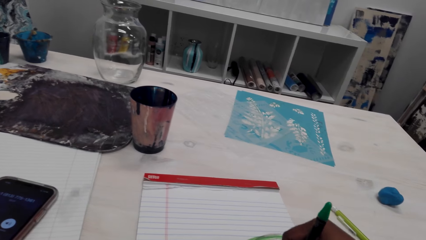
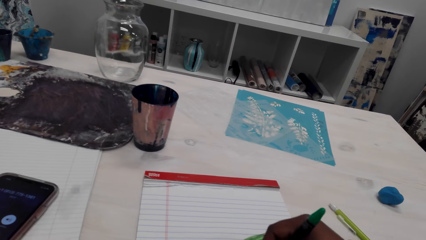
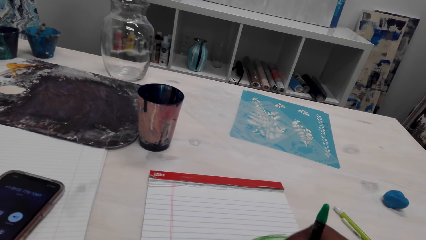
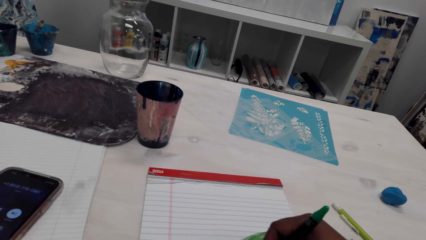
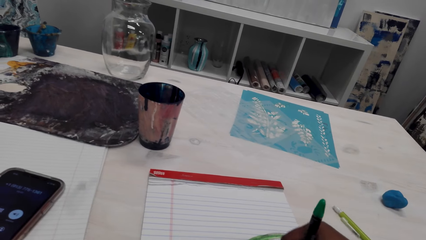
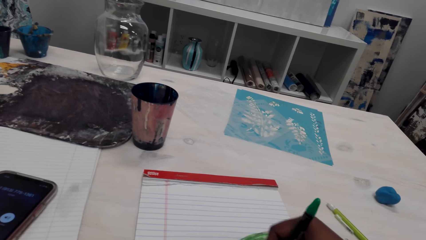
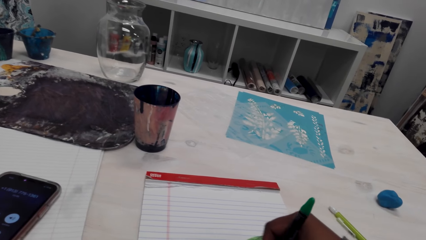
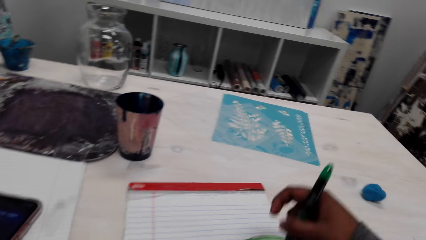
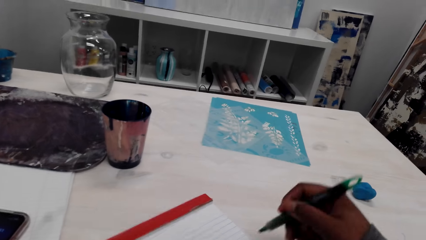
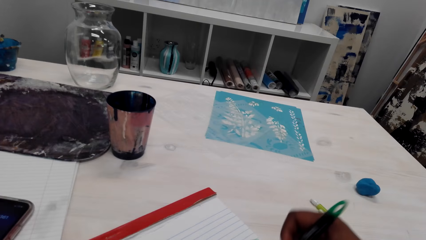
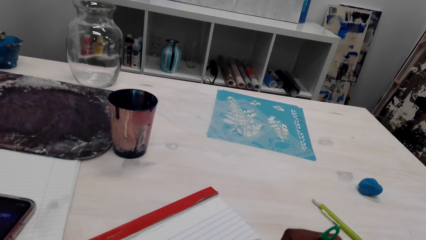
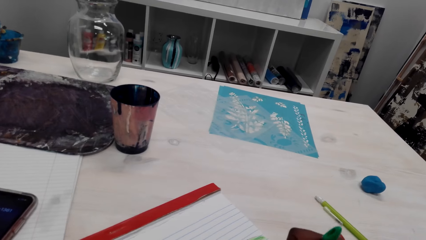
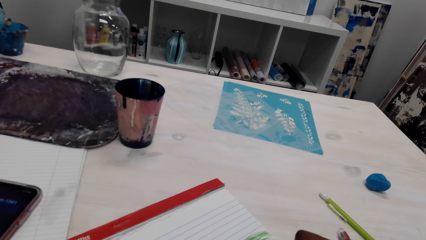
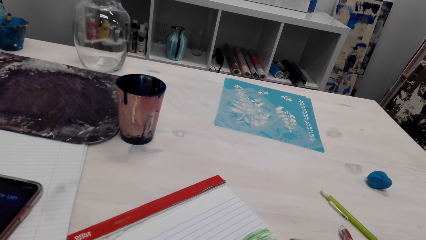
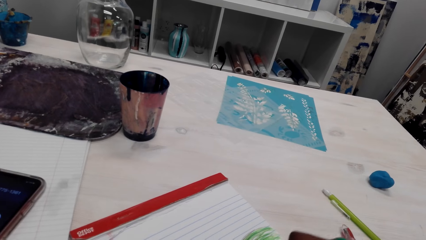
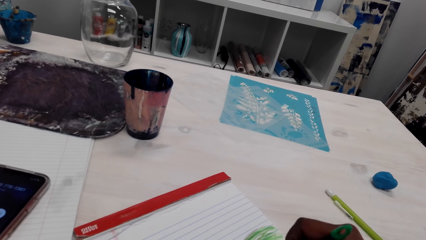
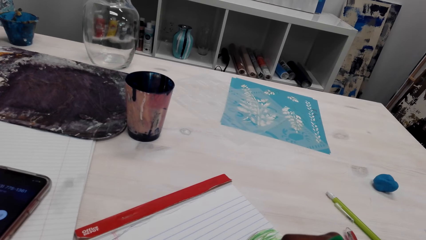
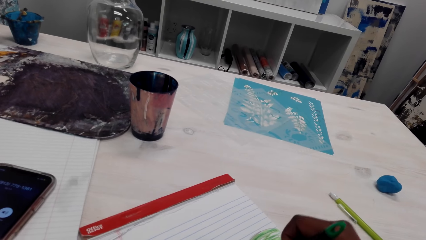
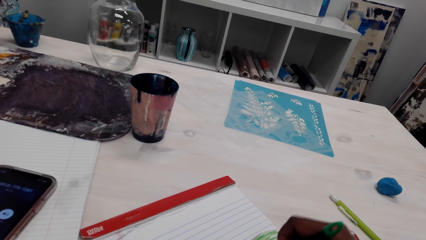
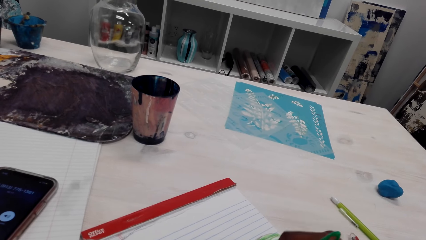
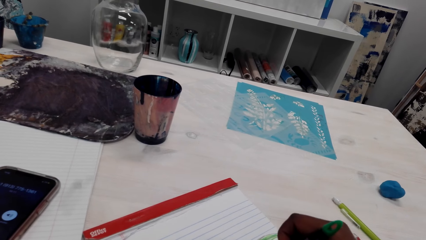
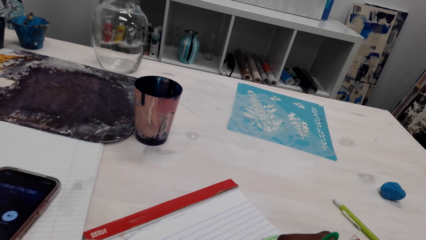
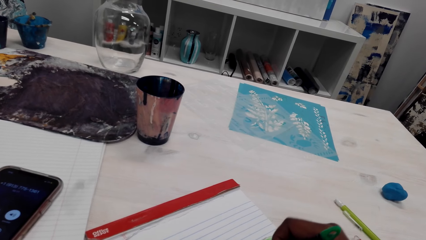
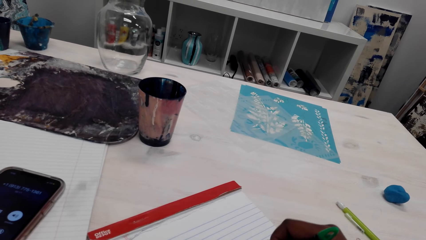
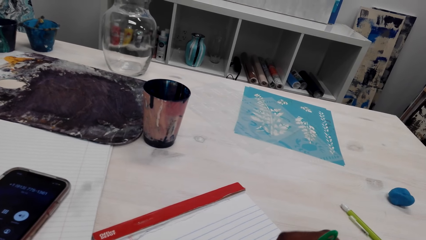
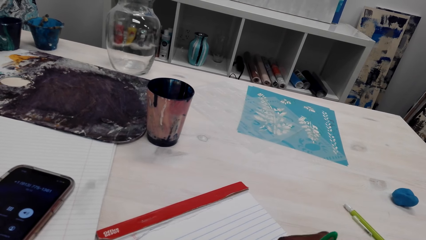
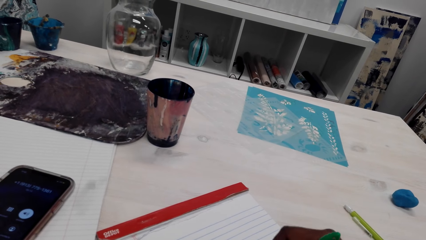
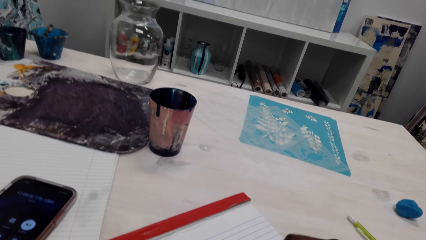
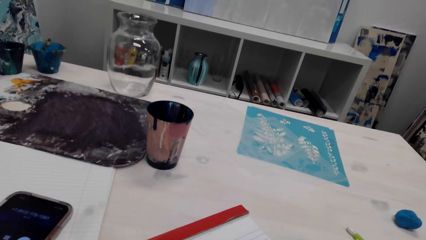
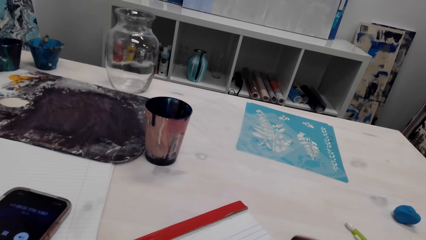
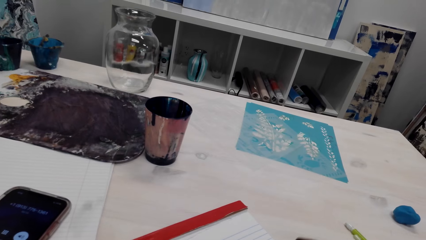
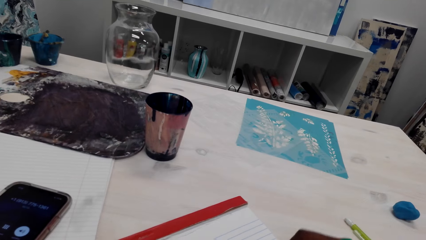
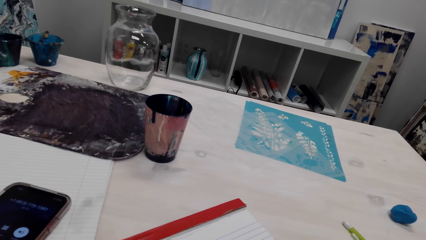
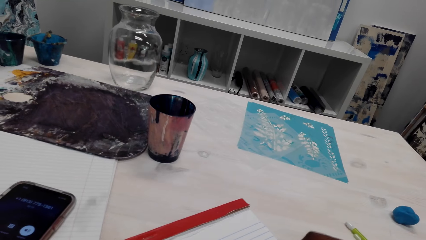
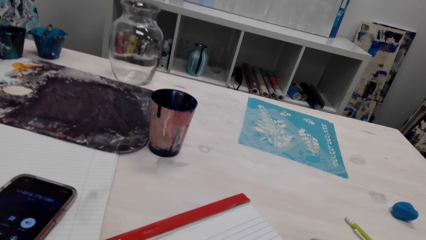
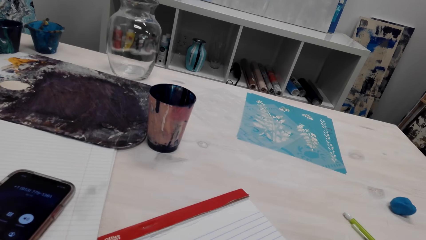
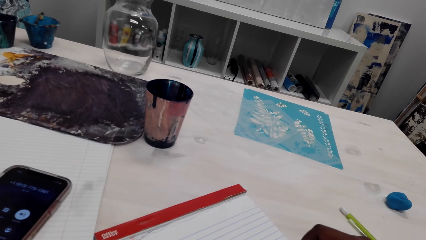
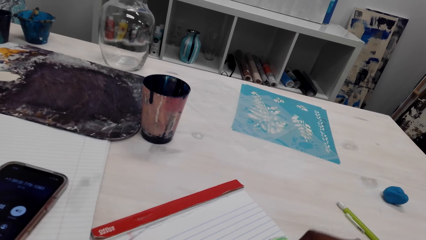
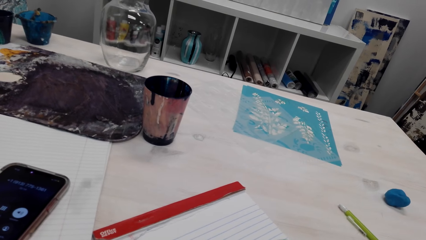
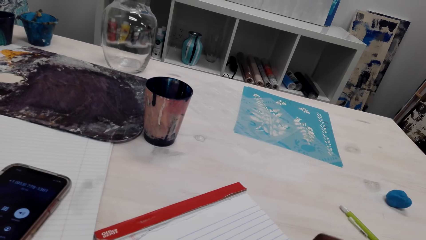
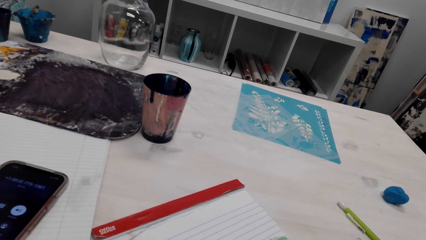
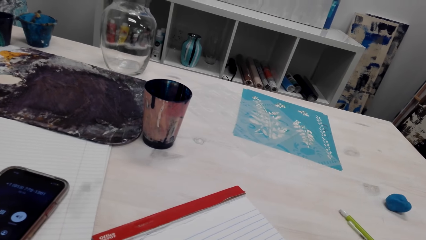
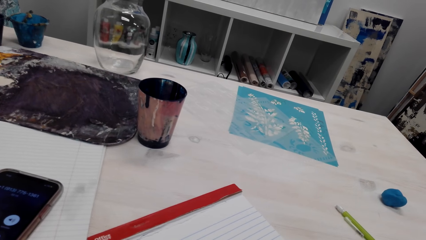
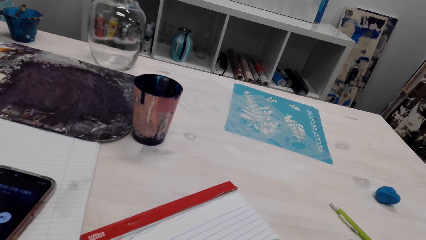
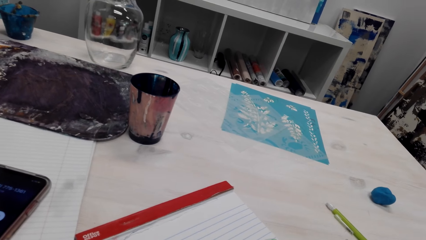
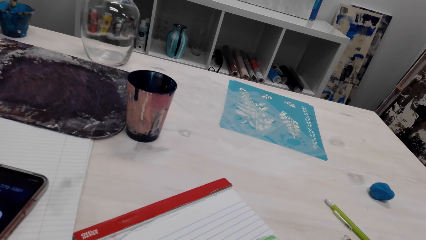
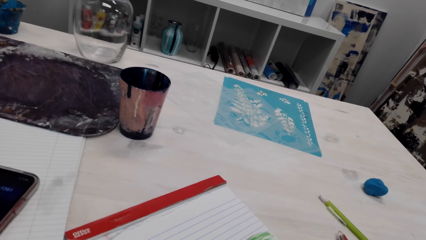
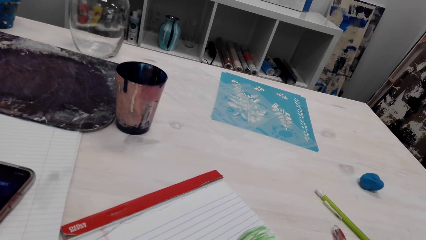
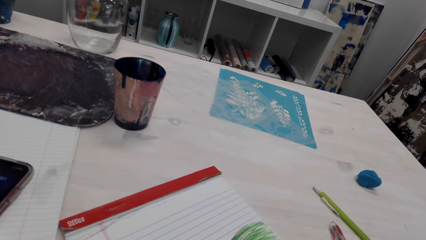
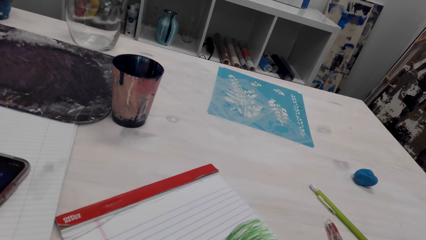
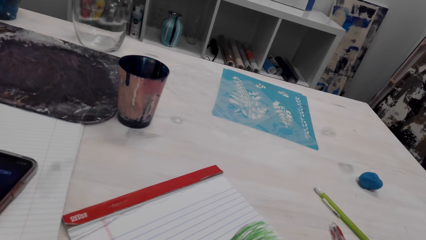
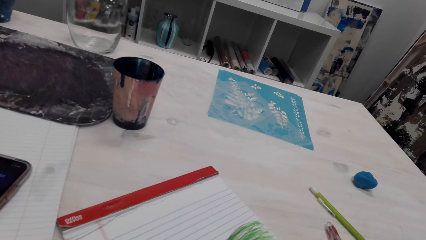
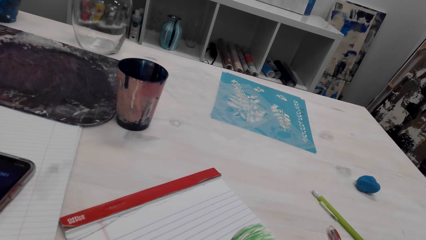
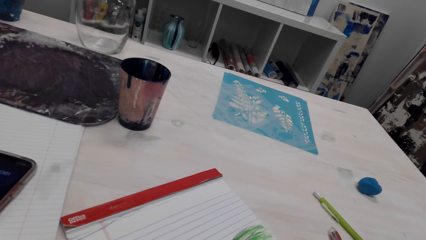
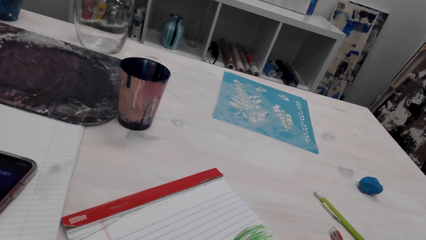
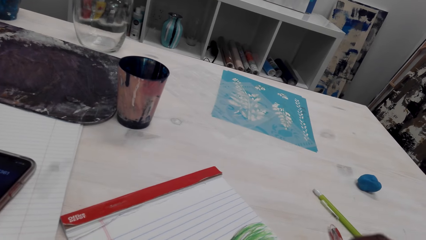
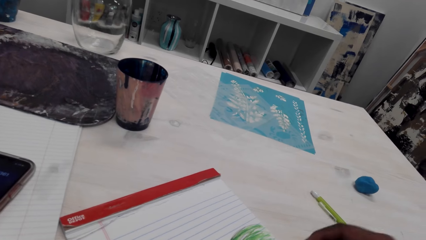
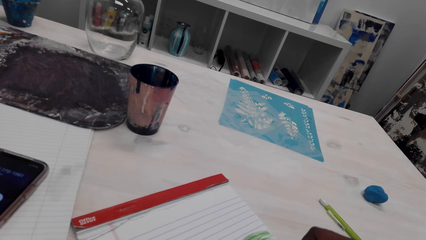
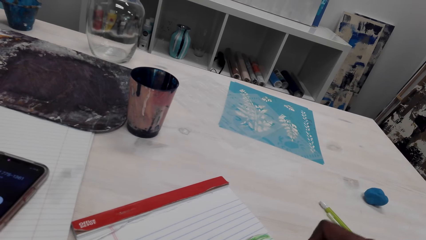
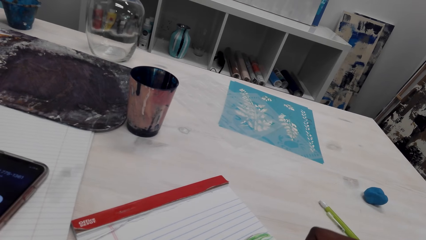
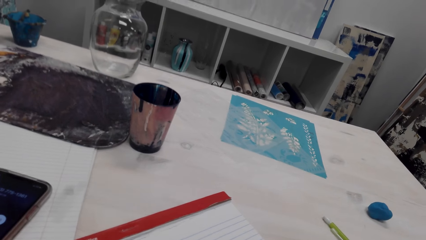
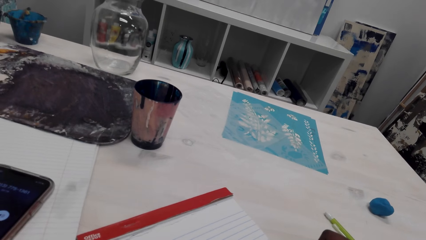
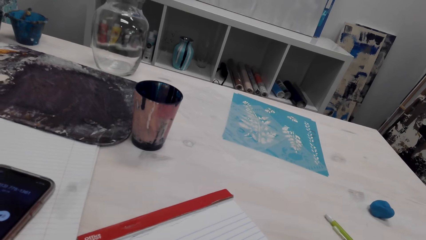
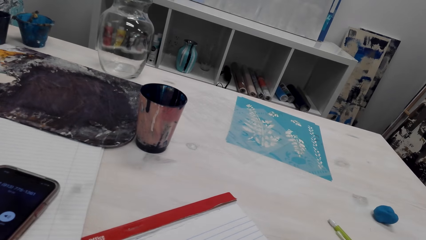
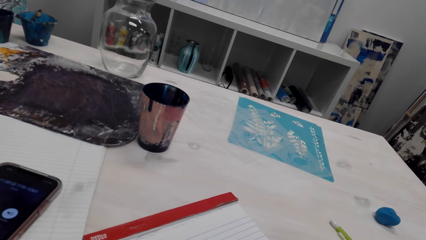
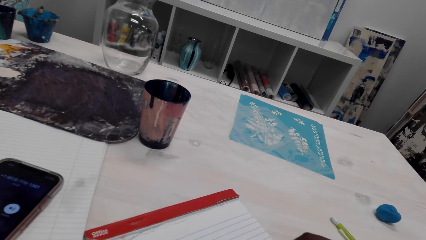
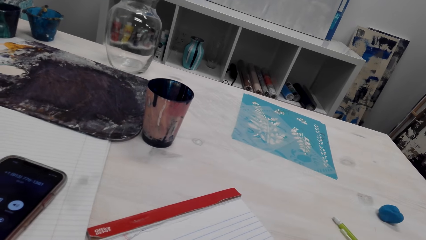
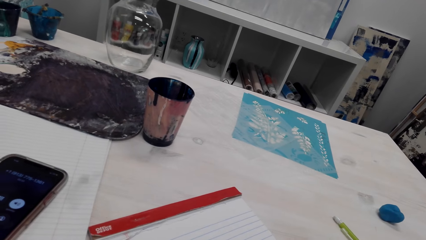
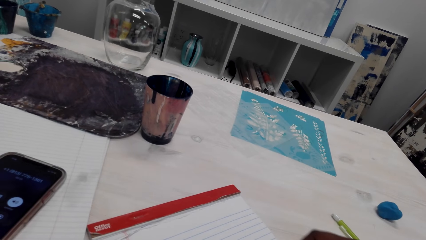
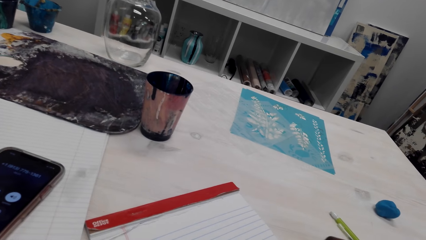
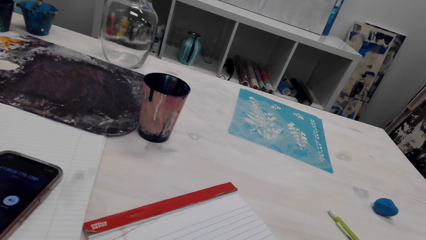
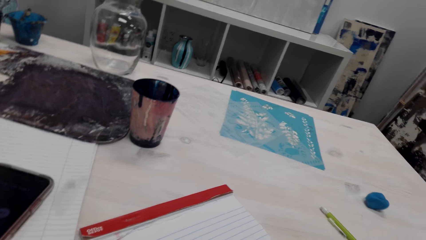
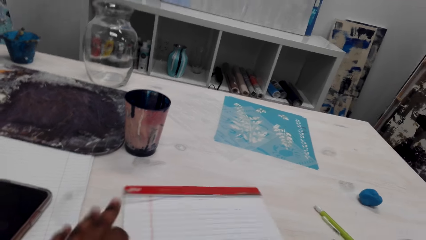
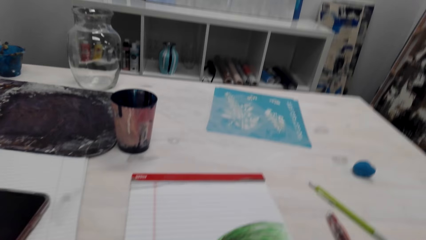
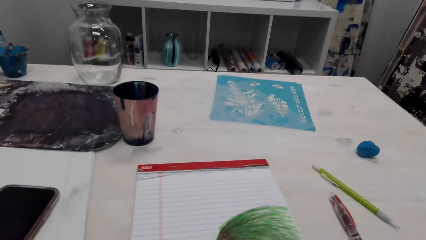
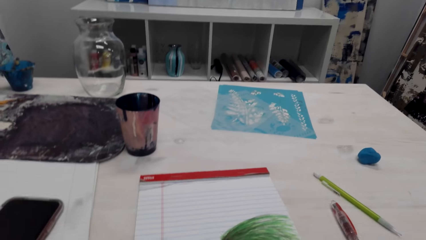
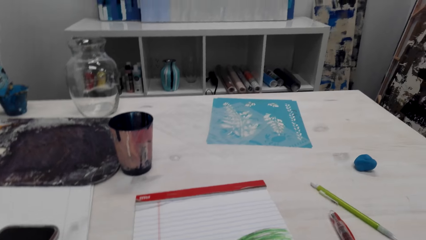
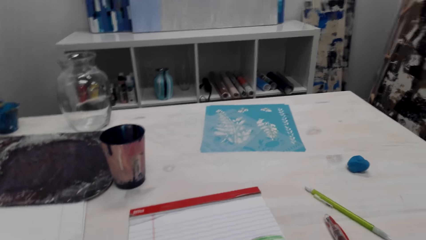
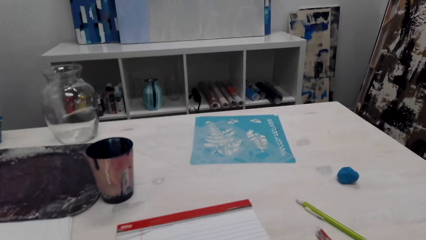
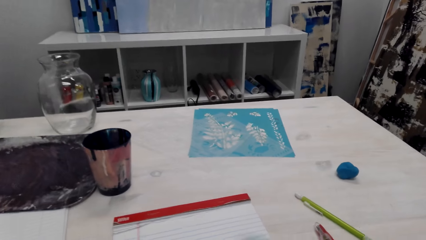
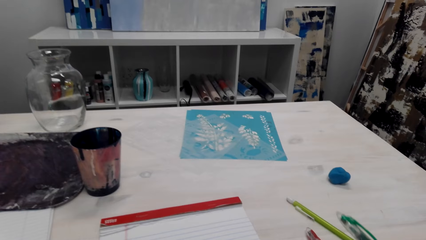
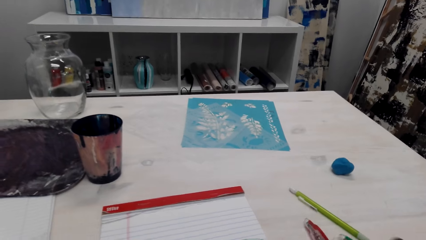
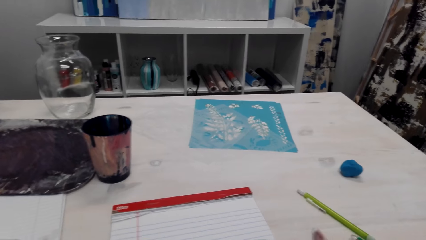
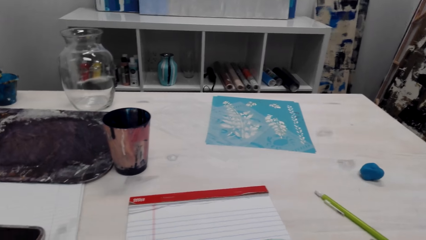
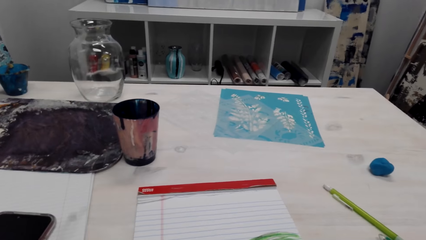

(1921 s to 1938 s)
The camera wearer adjusts the book.
